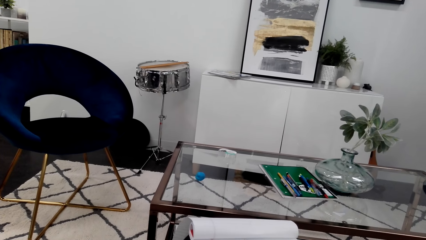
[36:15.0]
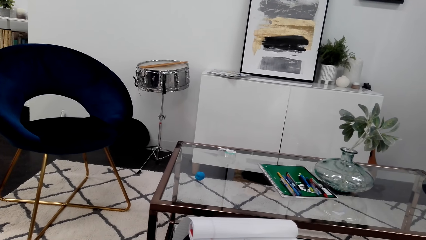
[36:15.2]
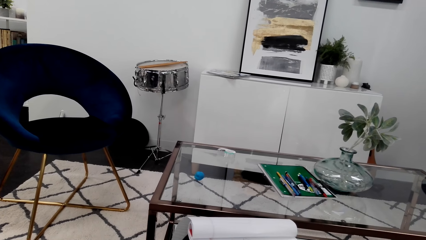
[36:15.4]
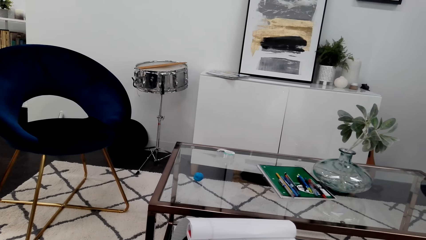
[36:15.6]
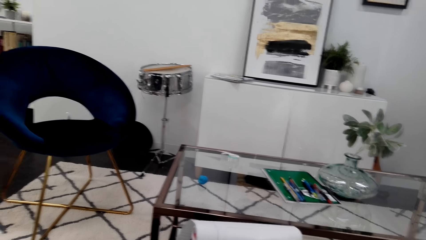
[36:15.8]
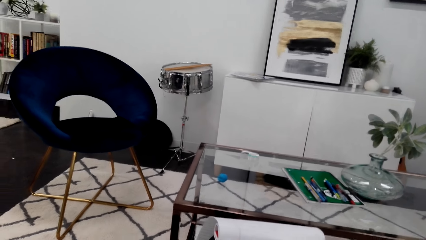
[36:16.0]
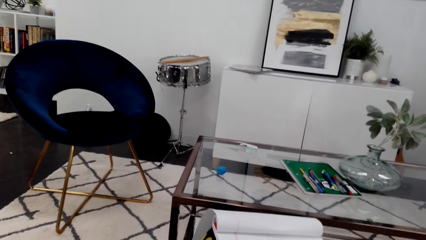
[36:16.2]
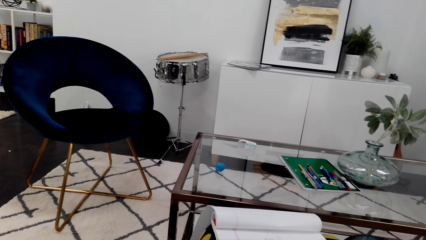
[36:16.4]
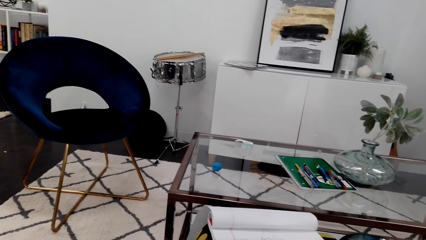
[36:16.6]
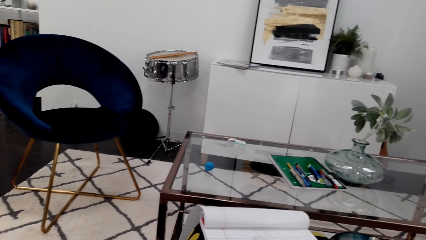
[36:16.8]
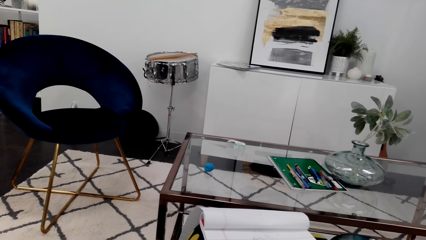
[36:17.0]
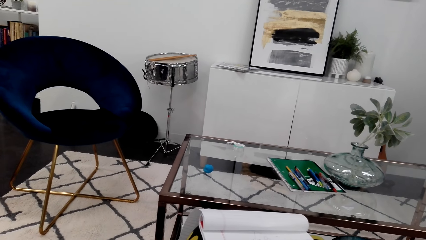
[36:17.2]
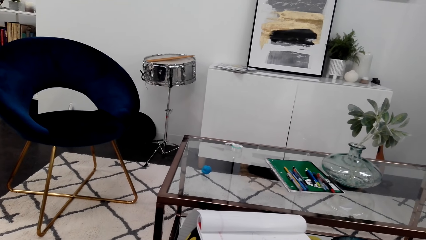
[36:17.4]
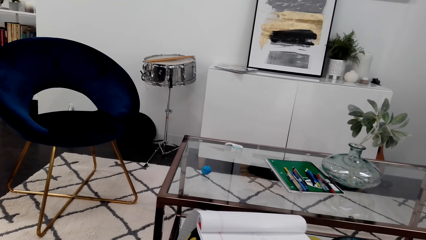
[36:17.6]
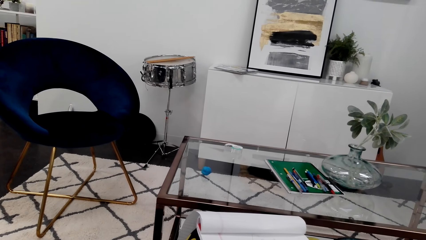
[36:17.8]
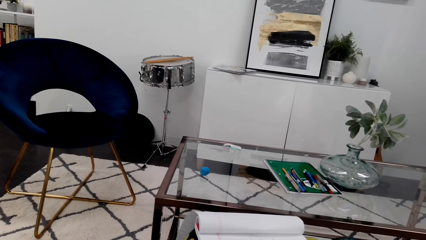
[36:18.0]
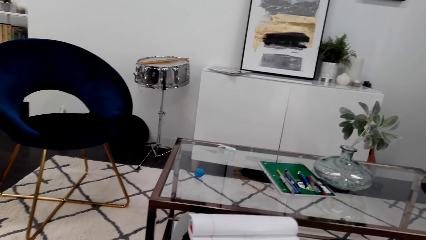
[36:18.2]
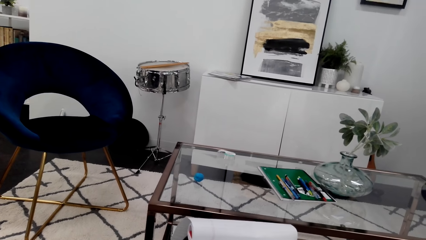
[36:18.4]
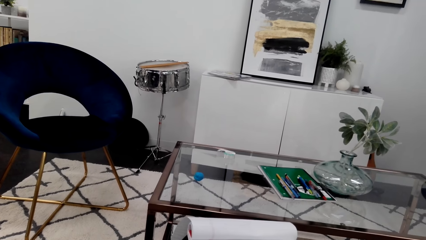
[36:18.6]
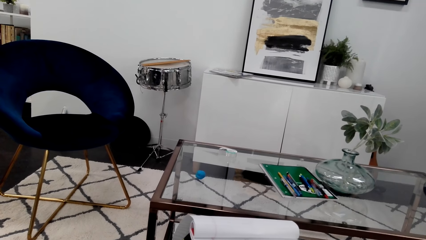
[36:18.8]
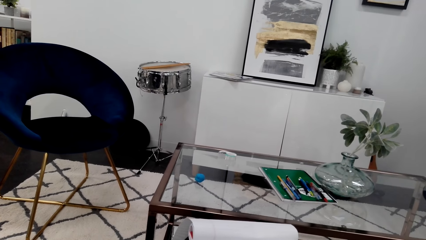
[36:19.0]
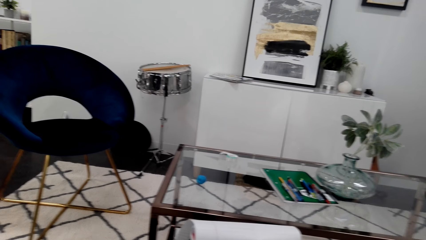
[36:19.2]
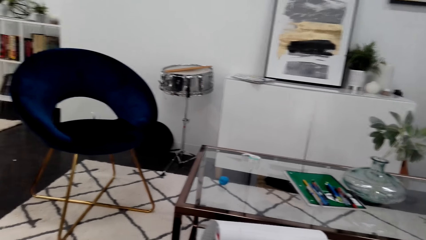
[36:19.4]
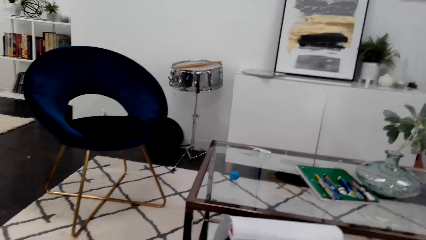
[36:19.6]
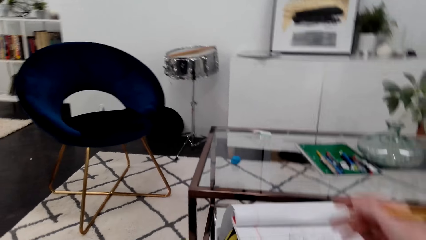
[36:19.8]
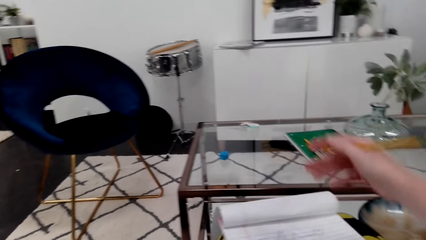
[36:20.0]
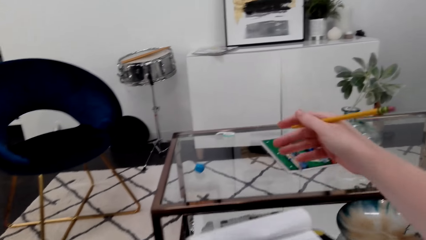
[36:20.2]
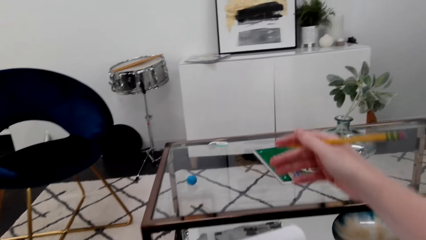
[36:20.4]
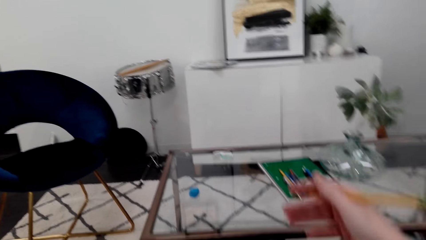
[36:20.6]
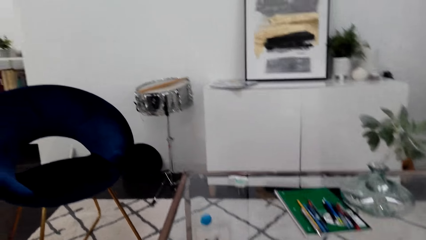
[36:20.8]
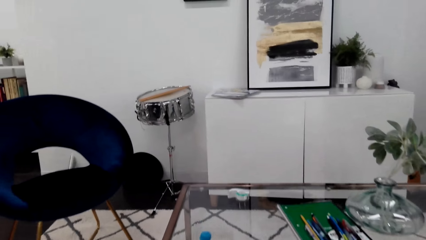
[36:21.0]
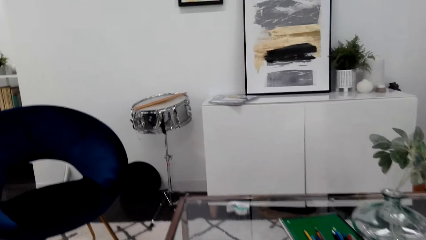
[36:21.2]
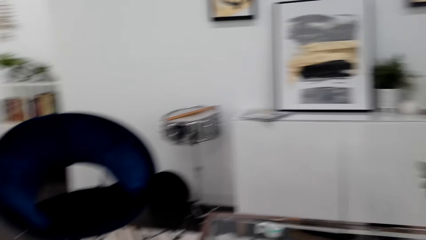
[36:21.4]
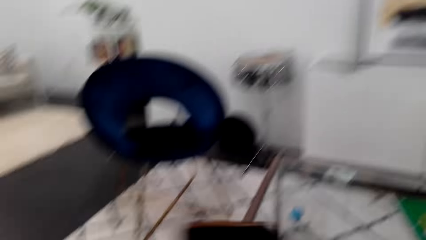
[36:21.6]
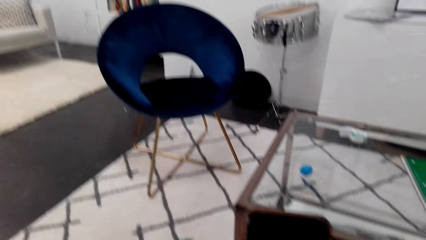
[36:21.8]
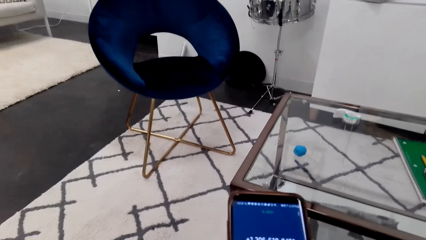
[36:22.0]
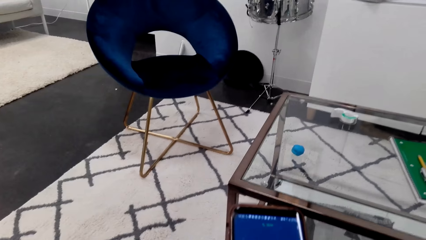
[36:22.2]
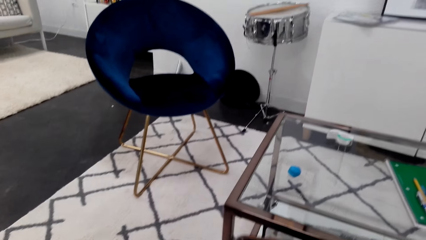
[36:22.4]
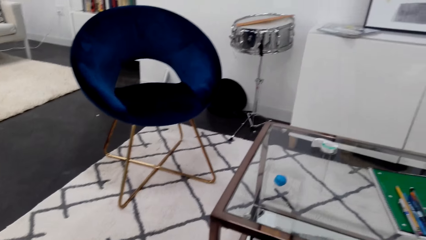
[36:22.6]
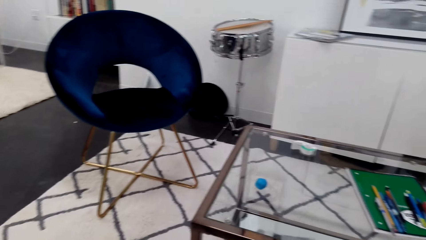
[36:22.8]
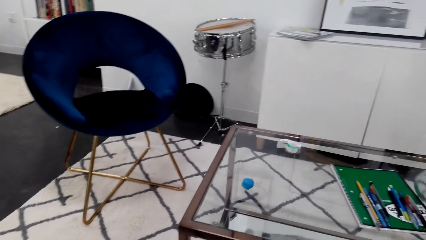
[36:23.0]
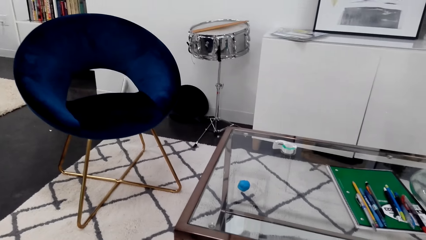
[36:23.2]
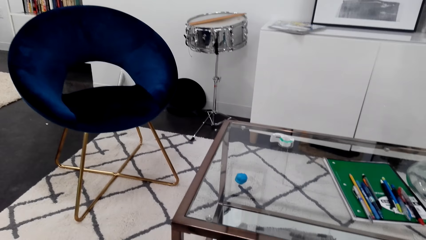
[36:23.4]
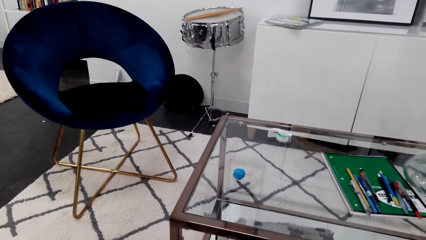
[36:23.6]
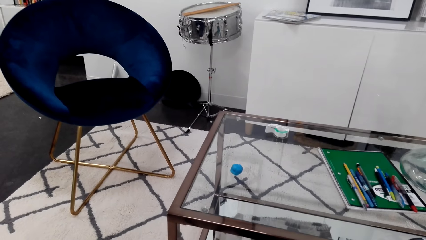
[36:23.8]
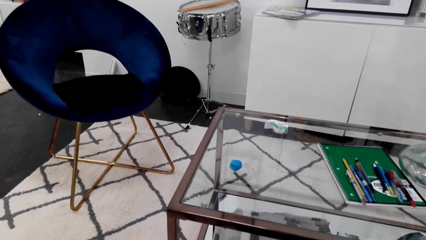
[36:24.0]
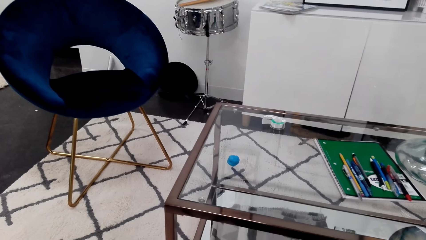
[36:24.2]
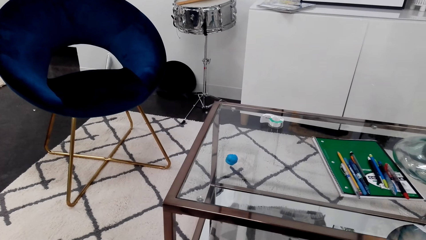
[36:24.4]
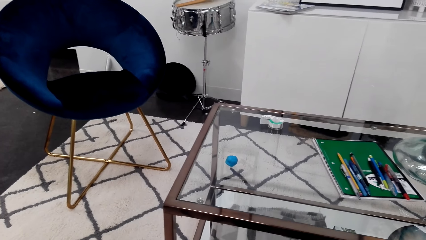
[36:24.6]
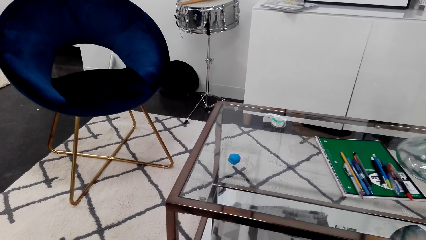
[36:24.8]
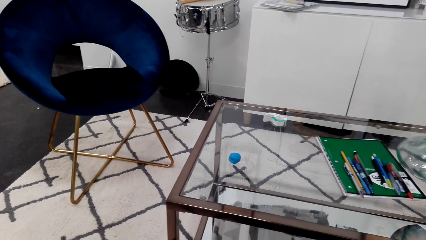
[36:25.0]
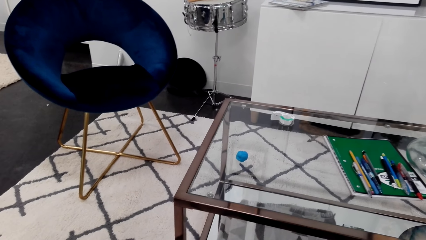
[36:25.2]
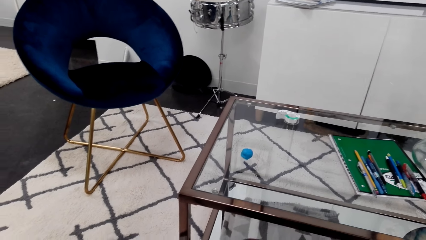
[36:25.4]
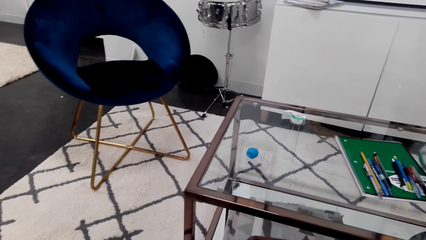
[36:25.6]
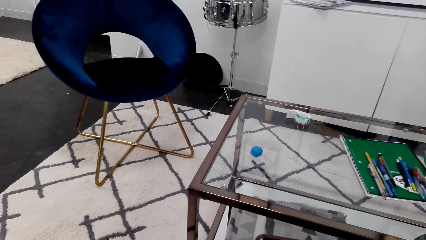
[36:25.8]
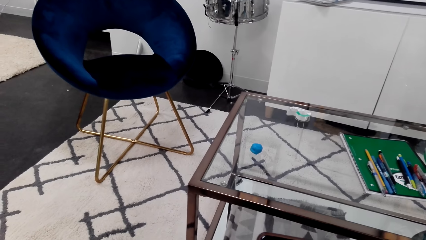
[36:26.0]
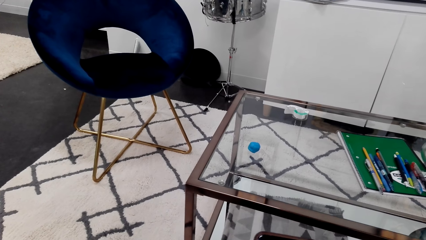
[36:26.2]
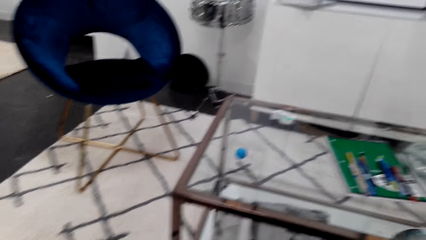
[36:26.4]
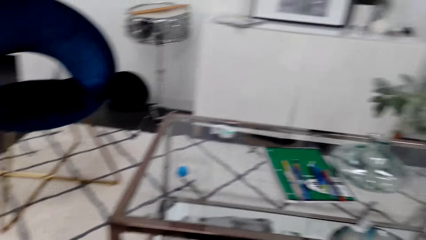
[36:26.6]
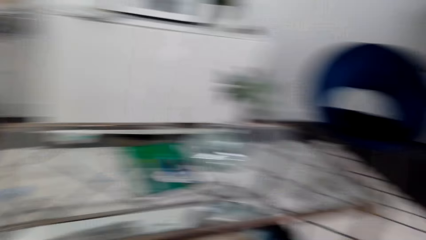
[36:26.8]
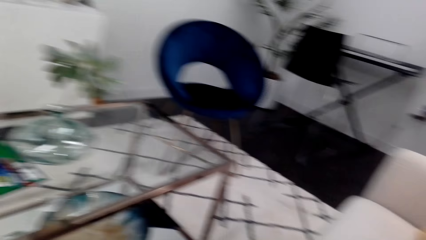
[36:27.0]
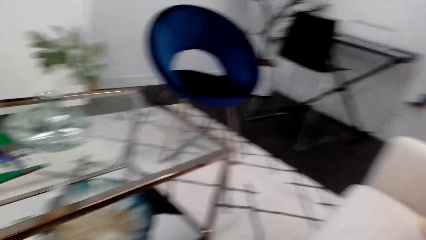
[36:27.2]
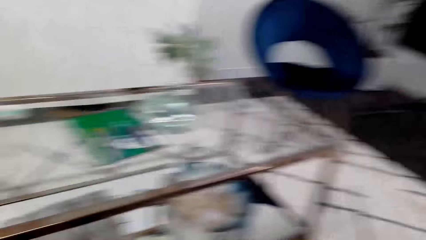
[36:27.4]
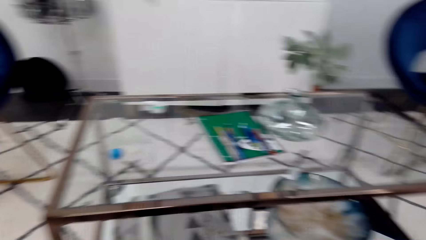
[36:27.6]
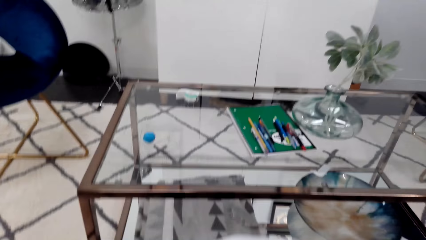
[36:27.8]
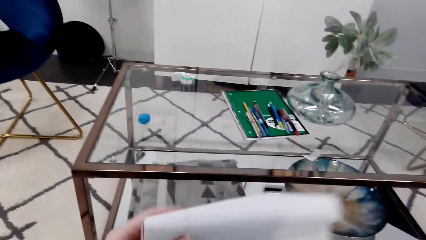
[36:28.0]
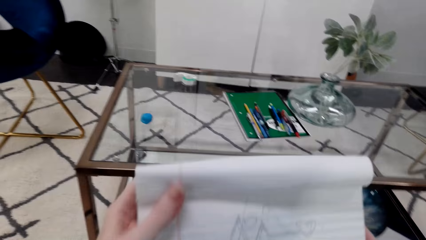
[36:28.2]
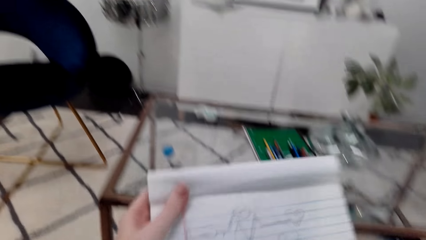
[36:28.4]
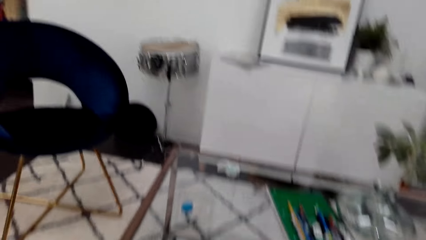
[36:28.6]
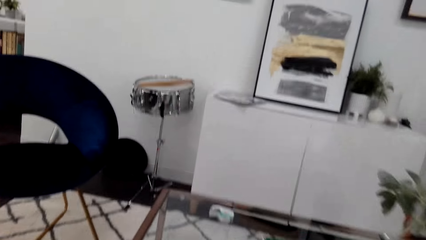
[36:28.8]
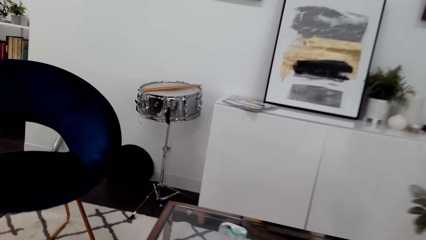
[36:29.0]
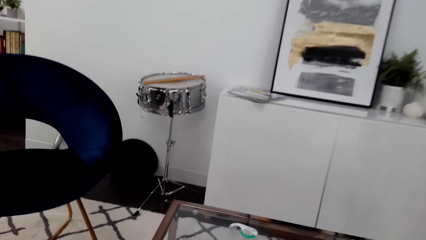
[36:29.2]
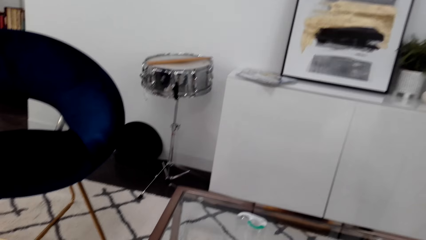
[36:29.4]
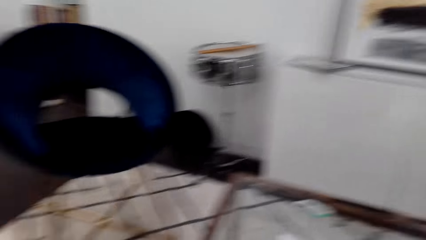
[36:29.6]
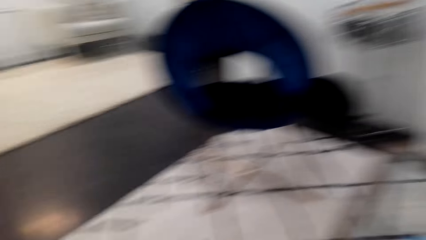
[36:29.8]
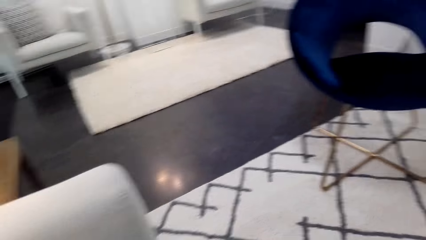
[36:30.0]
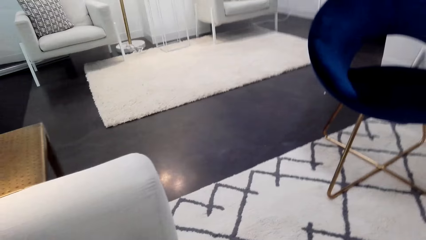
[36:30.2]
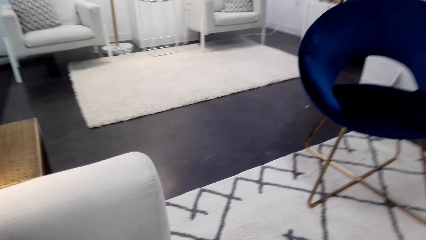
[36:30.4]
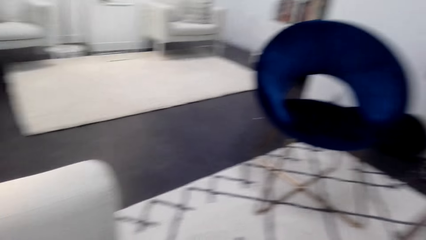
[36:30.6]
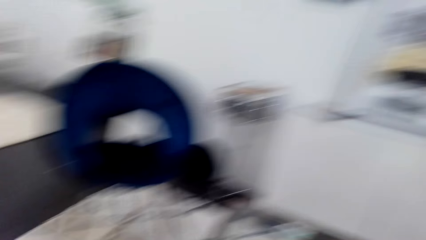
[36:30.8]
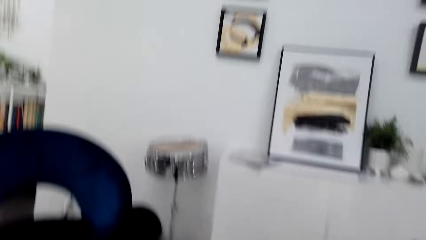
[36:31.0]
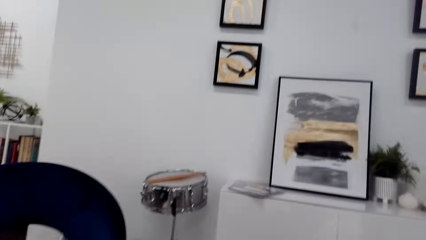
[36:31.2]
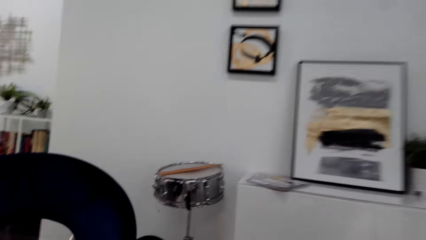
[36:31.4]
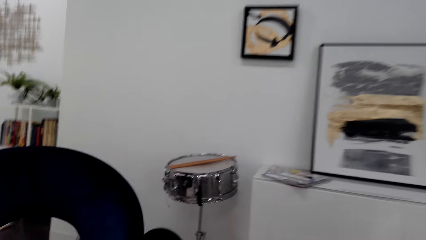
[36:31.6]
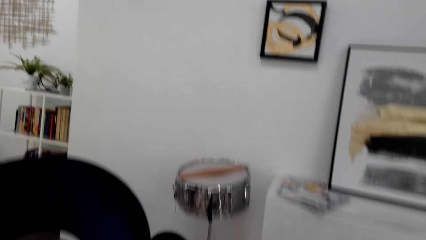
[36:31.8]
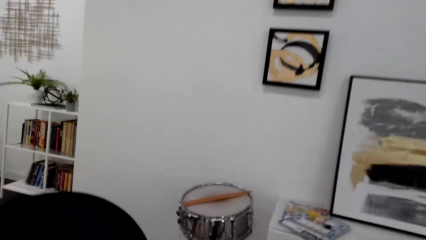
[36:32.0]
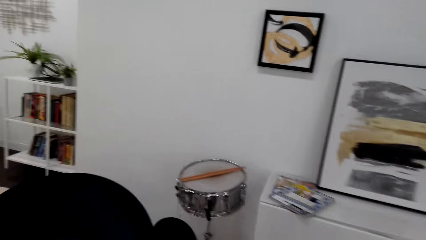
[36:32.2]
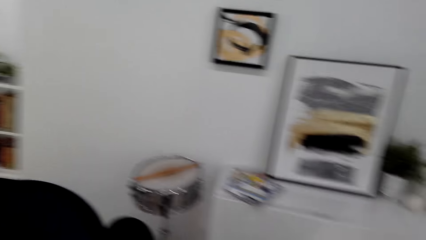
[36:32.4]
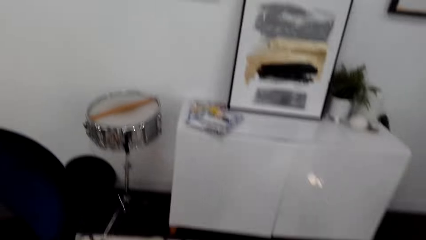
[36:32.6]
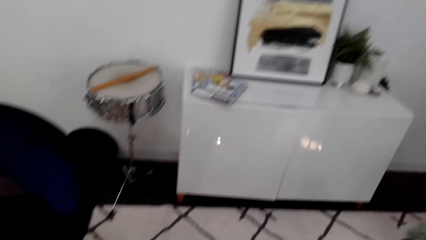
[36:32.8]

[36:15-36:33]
The camera wearer lifts her right hand. She lifts her phone. She operates the phone. She looks around the room. She lifts the book. She looks around the house.
